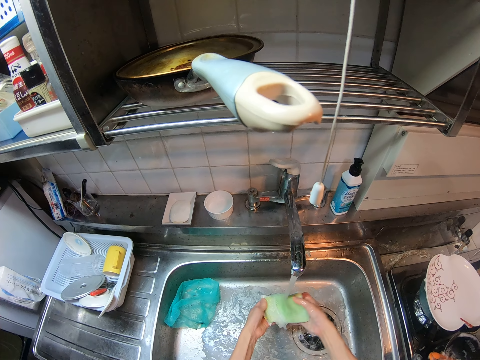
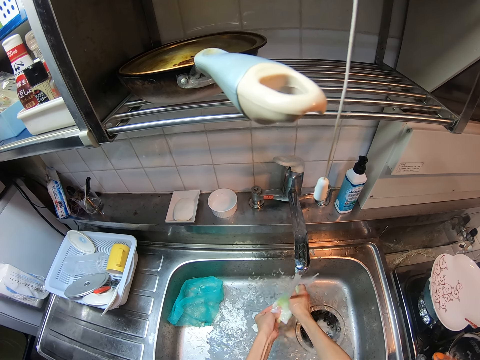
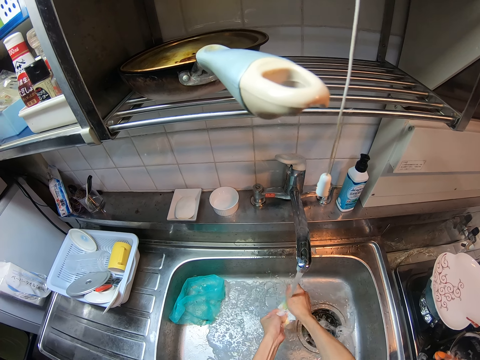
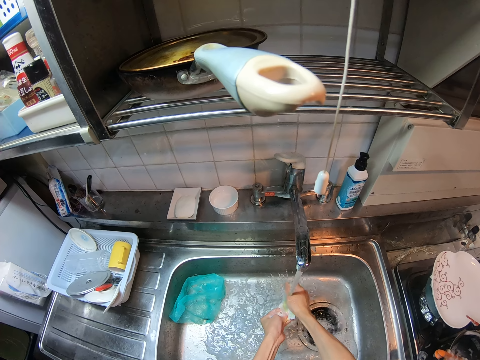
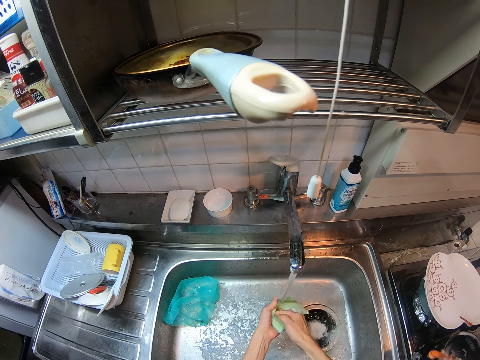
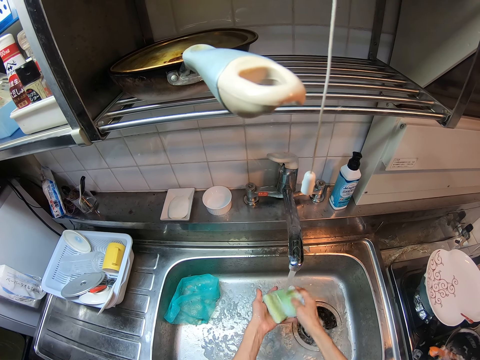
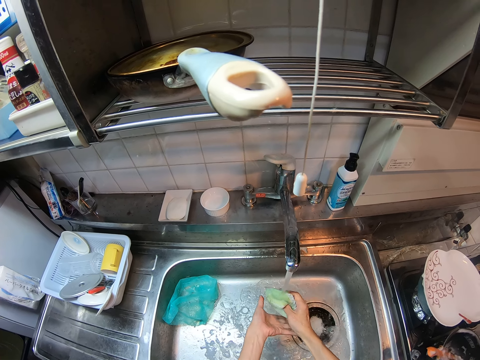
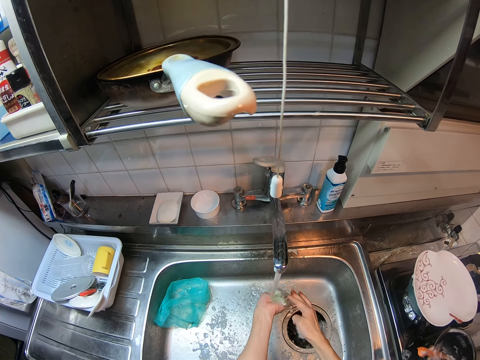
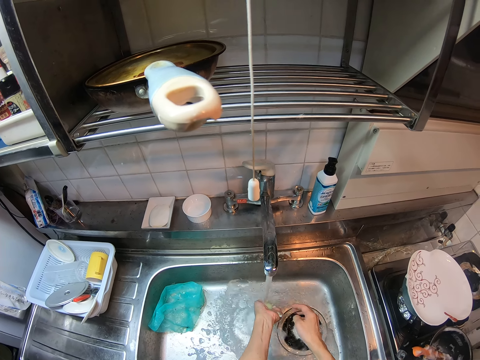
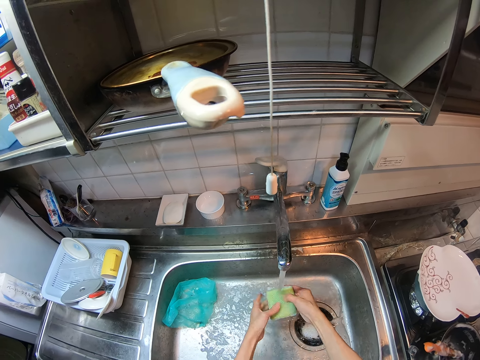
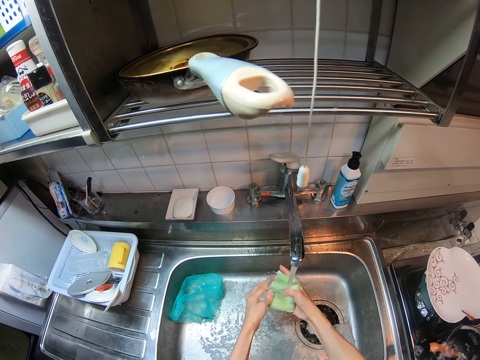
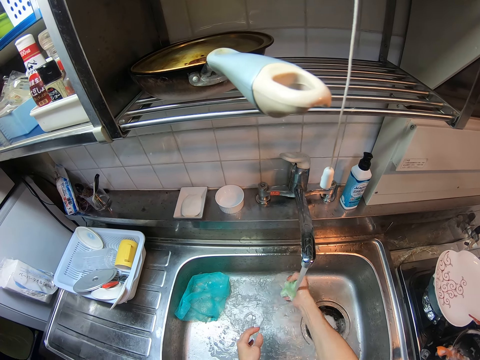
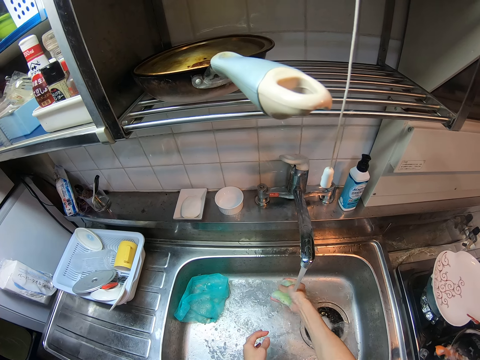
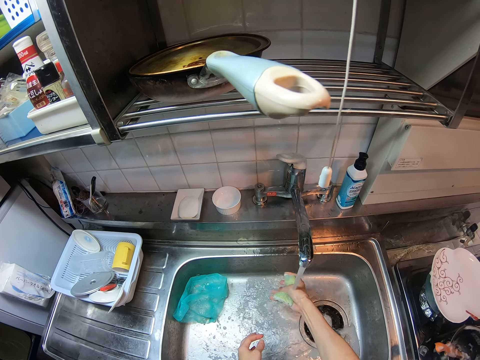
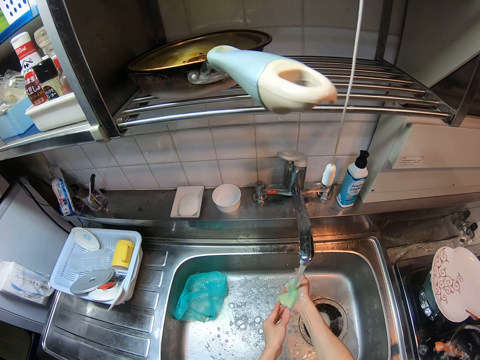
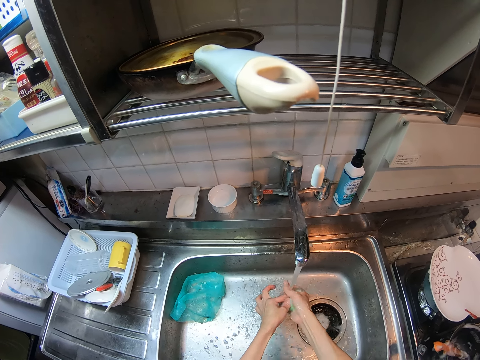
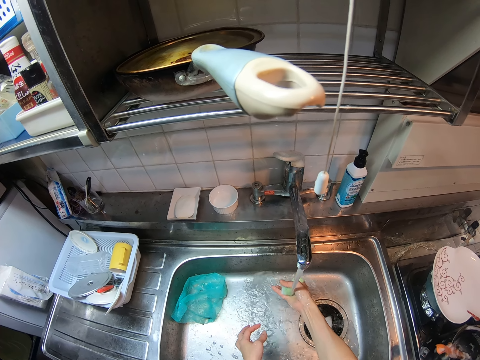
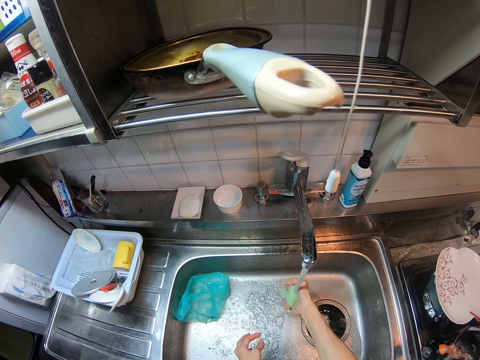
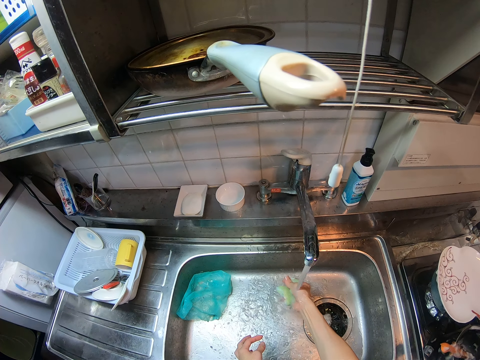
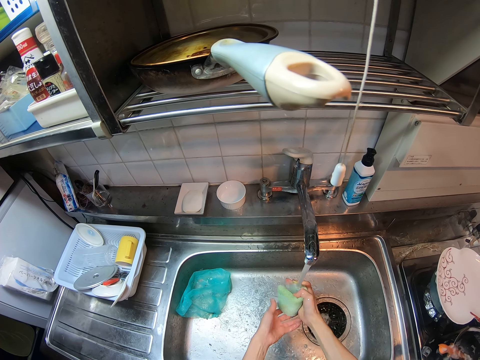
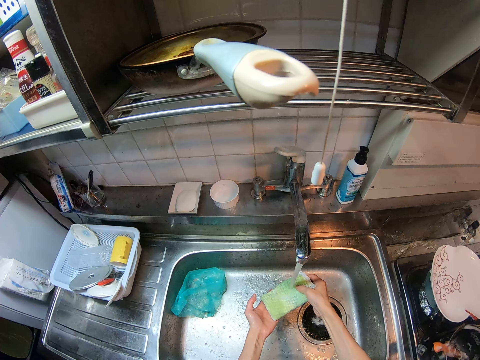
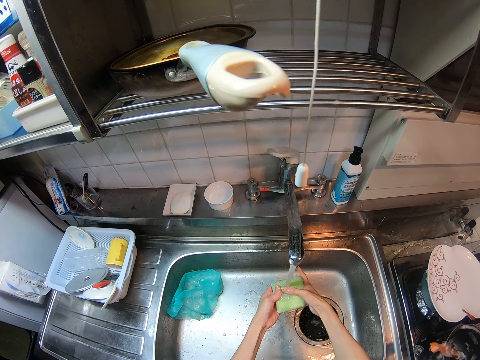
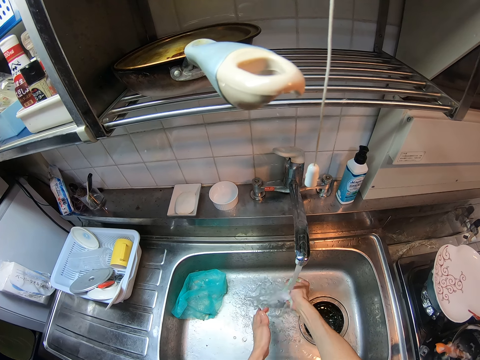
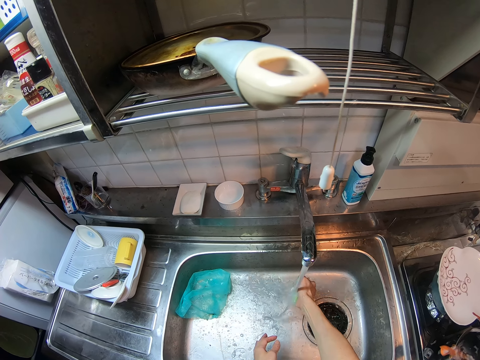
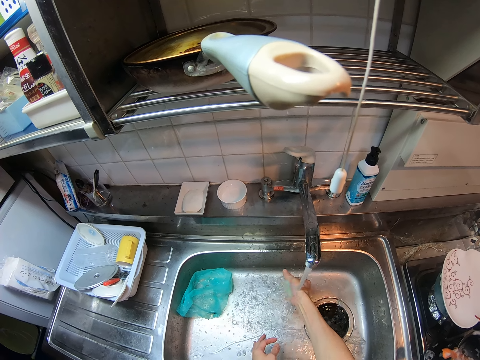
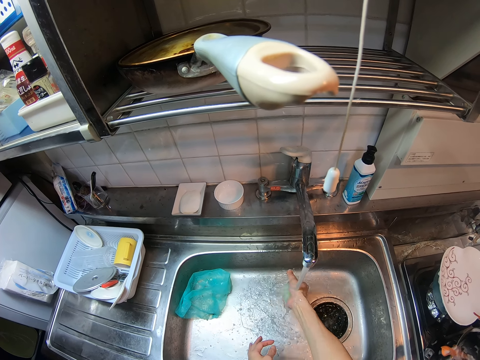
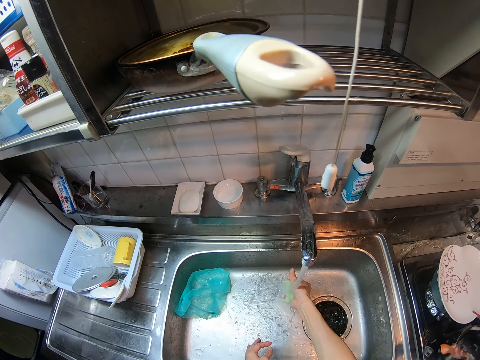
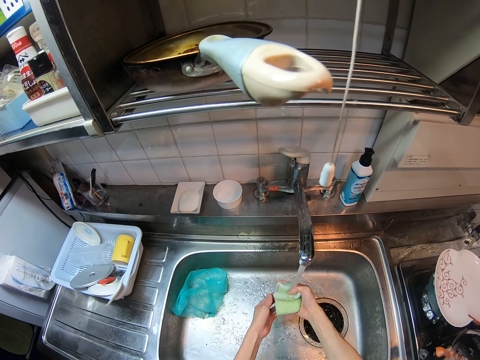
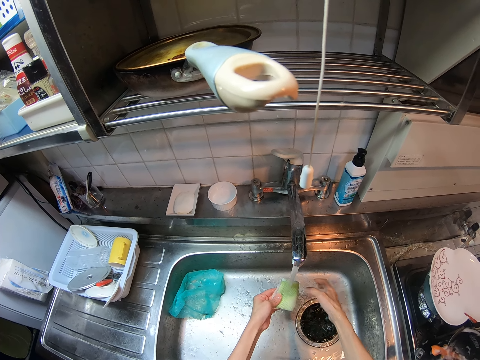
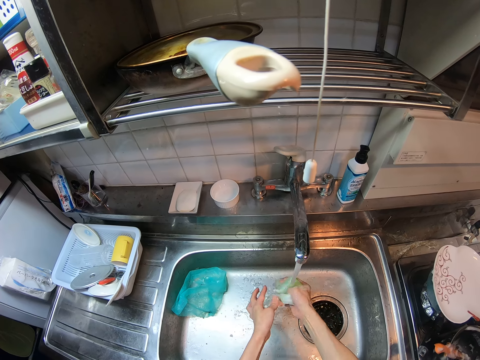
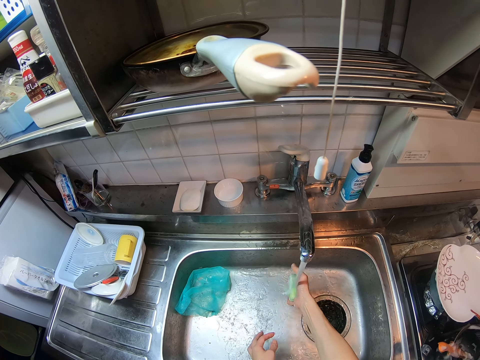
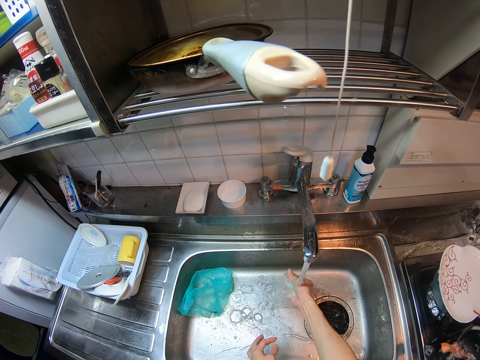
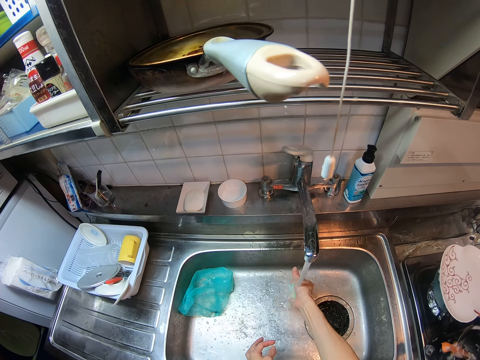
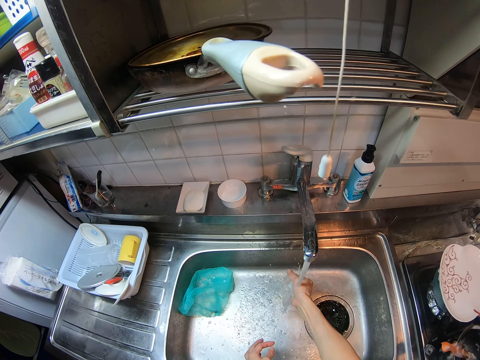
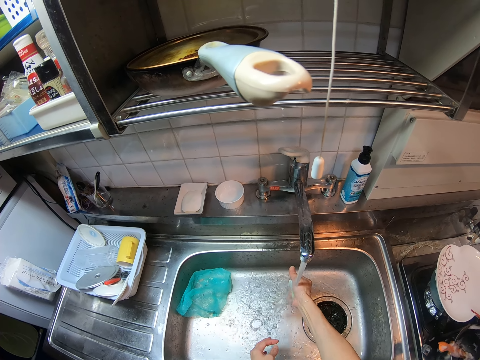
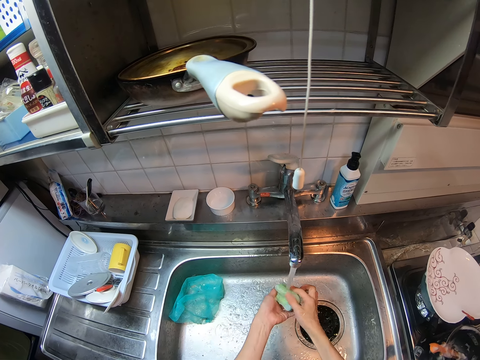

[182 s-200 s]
The camera wearer folds the foam sponge. They squeeze the foam sponge. They adjust the scrubber on a hand. They rinse the scrubber with running water from a tap.

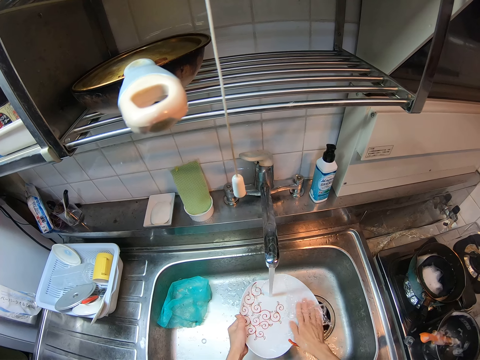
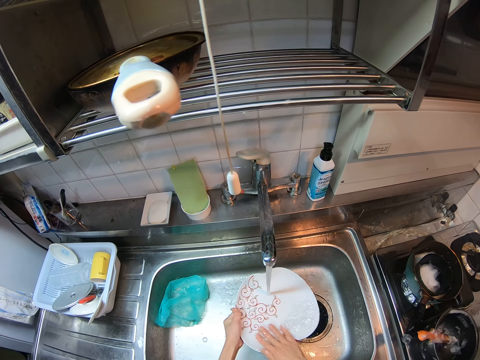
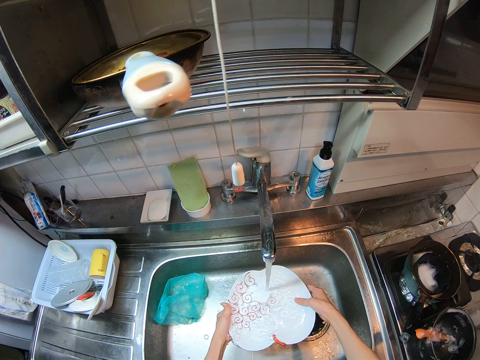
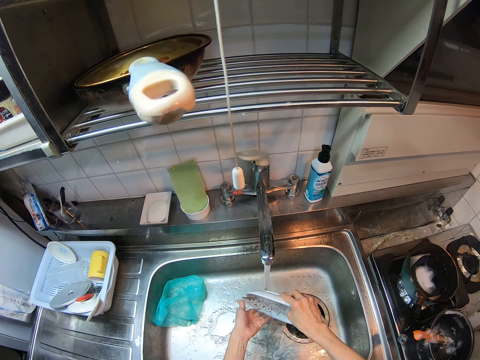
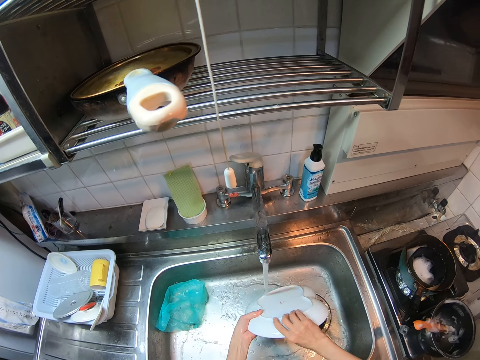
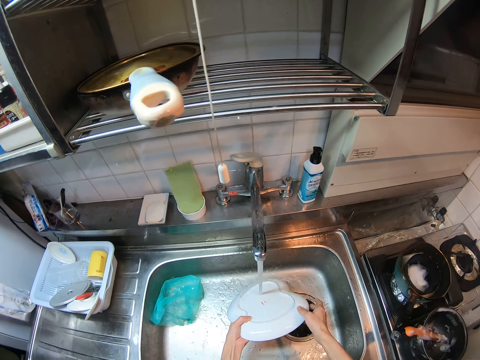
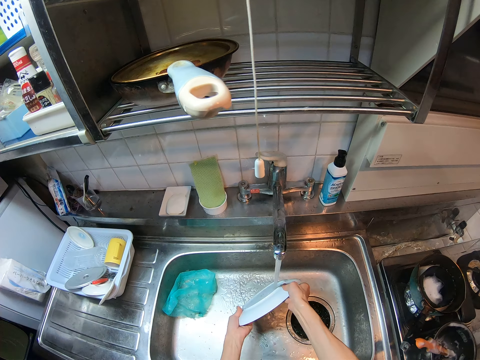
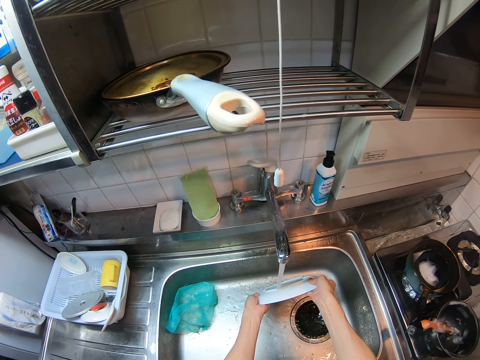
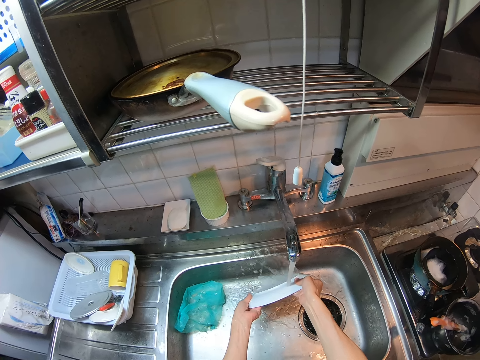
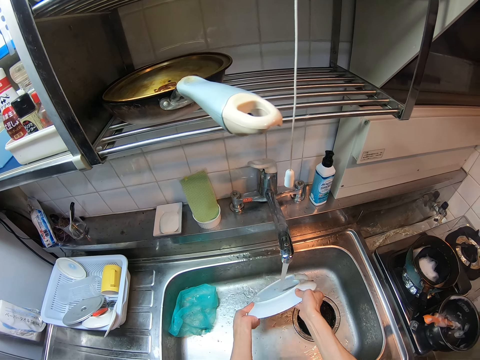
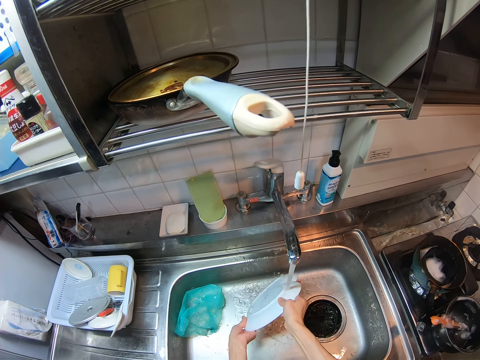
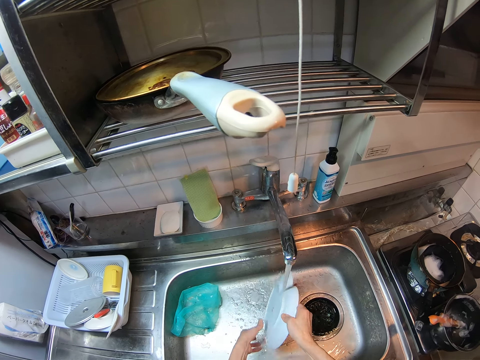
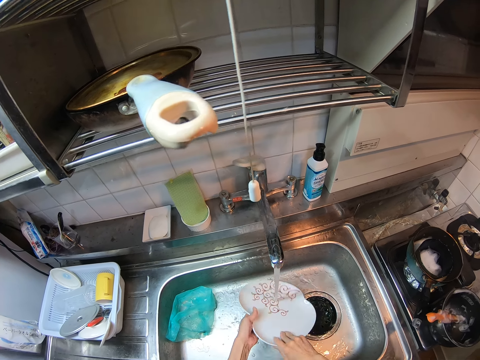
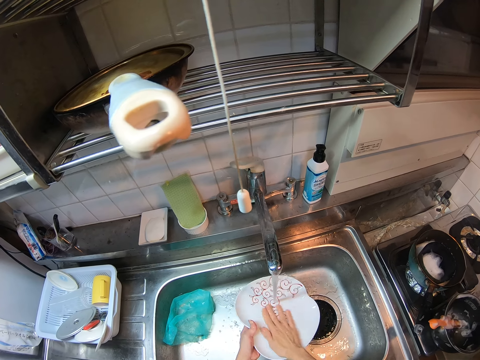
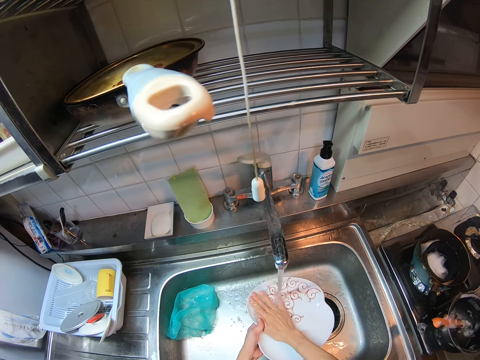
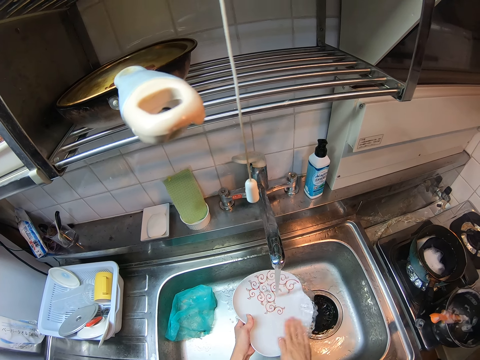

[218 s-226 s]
The camera wearer flips a platter with hands. They clean the platter with running water from a tap. They flip the platter with hands. They clean the platter with running water from the tap and a hand.
